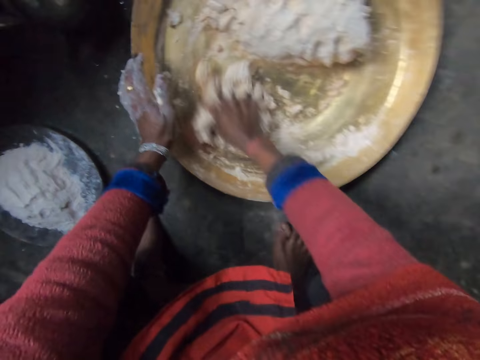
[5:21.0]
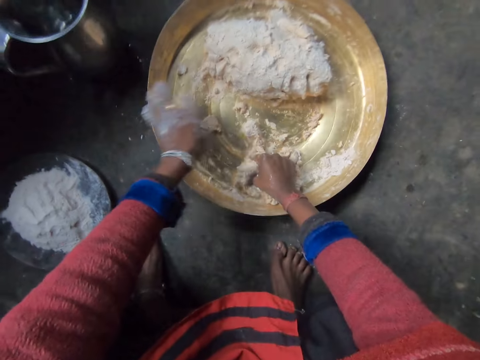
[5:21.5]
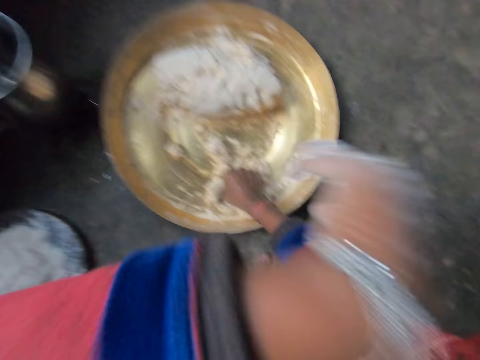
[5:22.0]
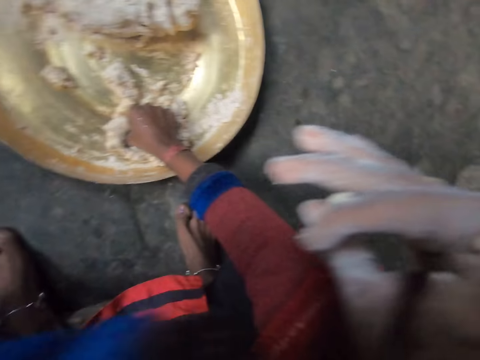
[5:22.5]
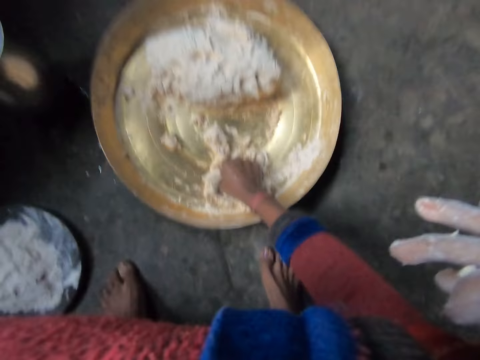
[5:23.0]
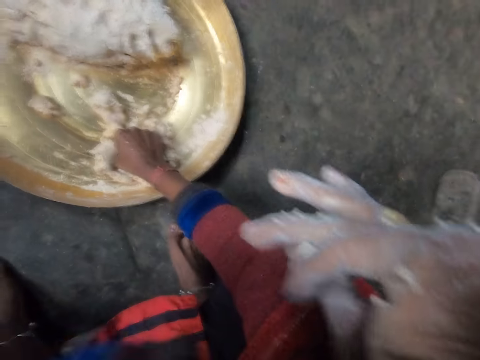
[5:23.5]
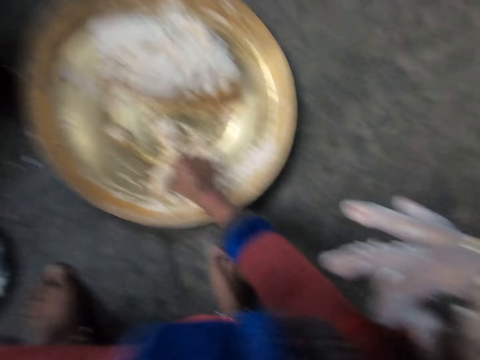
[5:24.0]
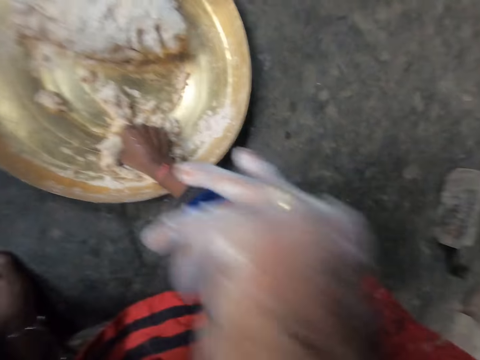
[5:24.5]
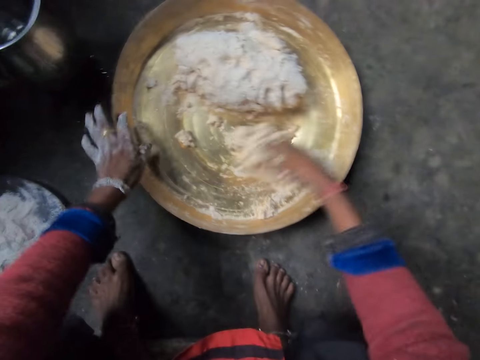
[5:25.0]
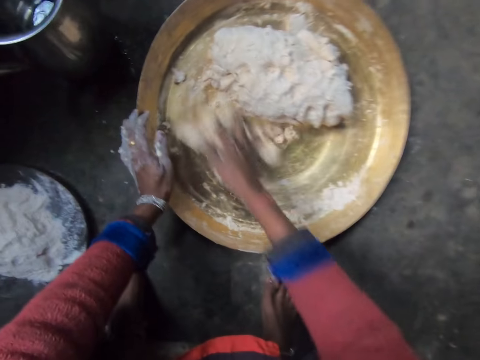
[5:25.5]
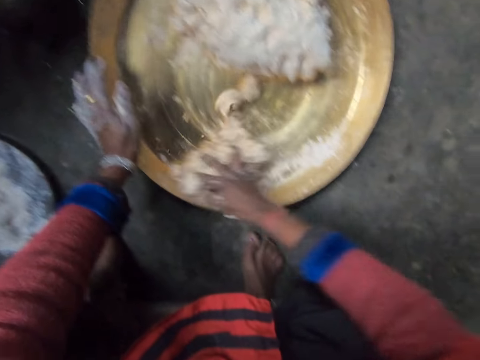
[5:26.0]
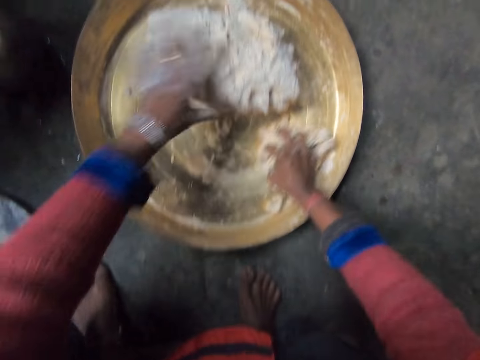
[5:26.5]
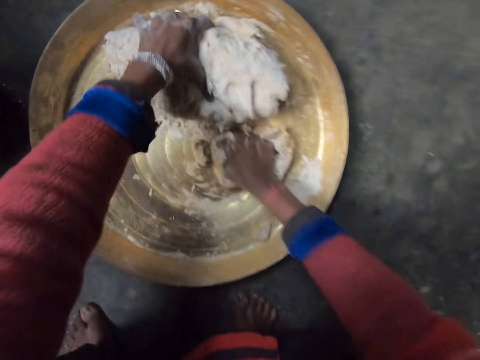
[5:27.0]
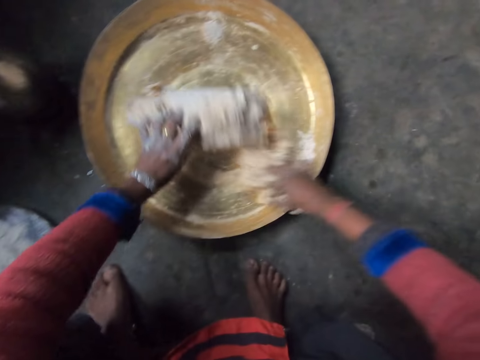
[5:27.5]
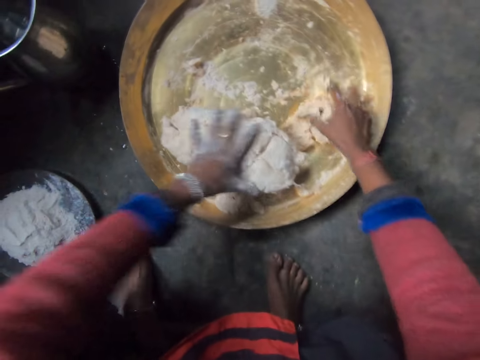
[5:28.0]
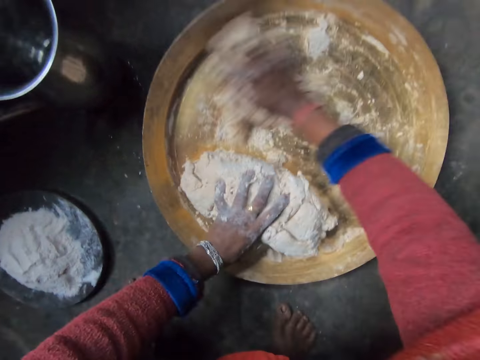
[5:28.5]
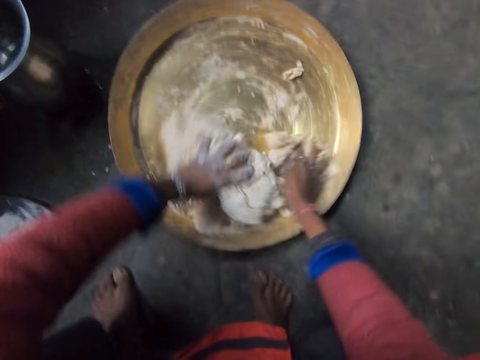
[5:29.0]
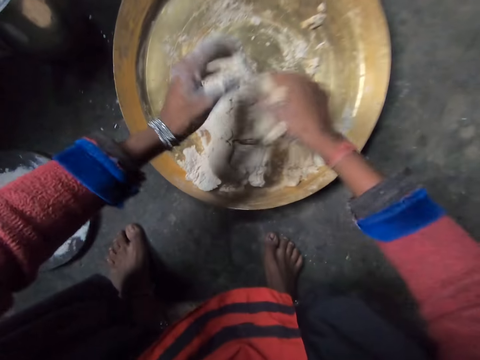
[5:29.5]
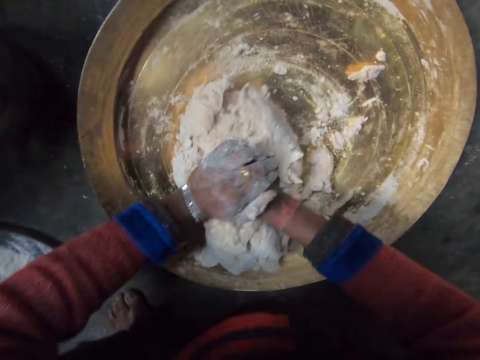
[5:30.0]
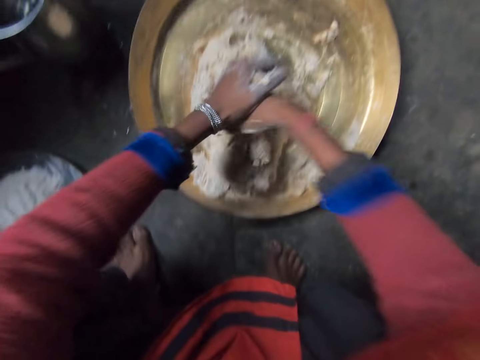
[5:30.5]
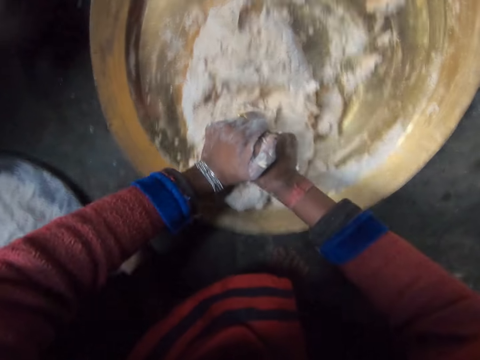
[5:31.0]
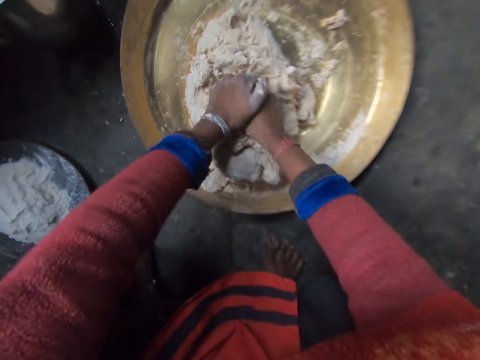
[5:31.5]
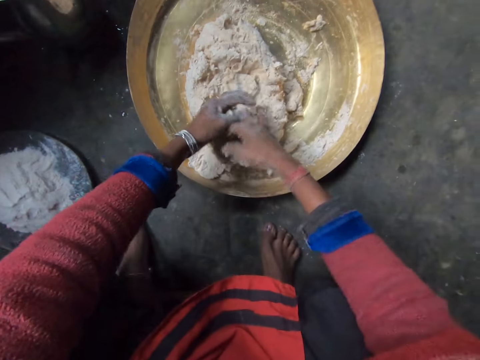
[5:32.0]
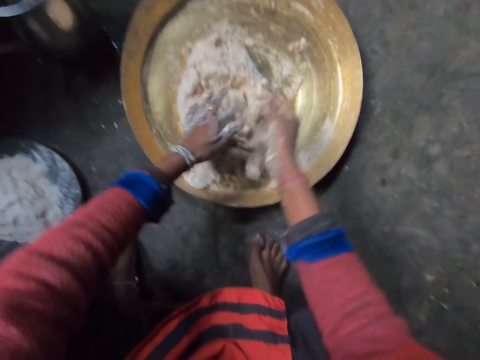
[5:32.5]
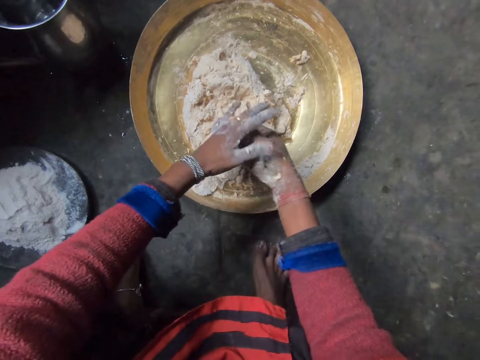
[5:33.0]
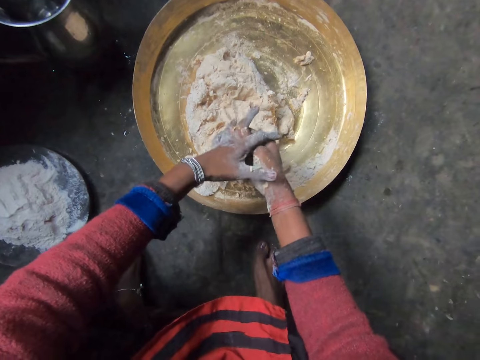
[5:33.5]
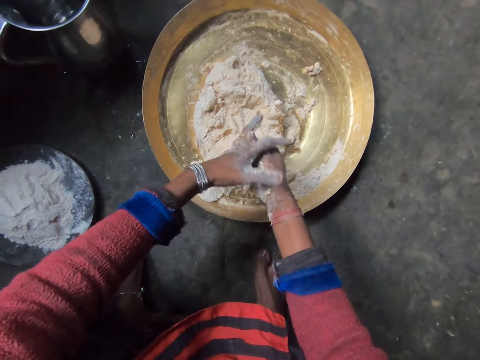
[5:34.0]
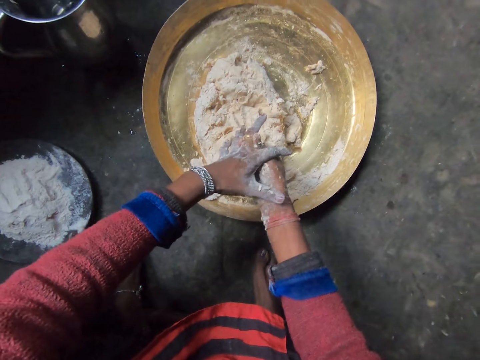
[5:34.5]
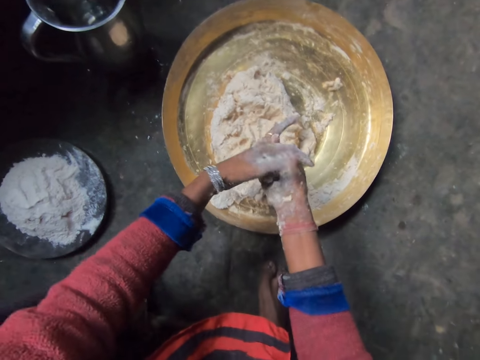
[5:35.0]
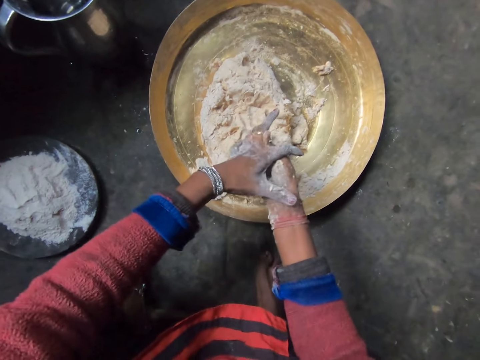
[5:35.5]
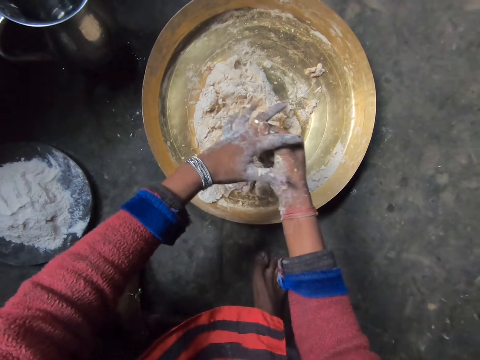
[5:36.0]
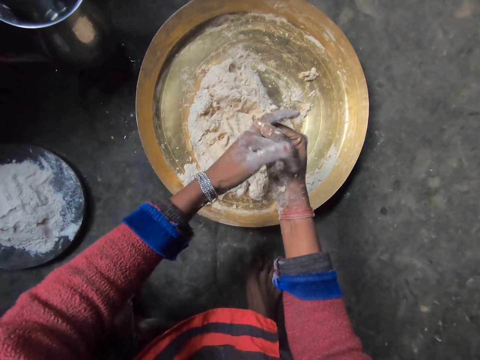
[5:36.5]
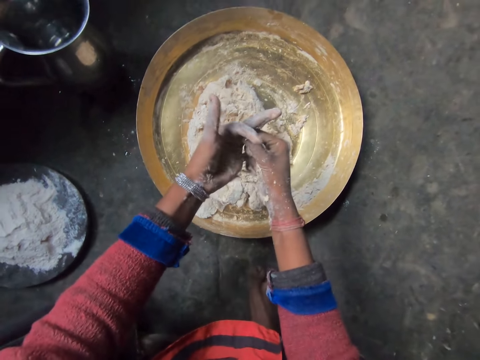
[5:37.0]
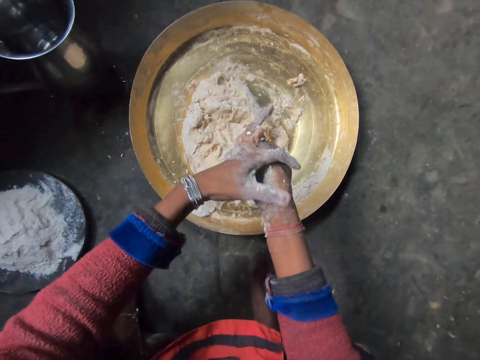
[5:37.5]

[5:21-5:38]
The camera wearer cleans her face with her left hand. She pulls her hand off the tray and holds something with her hand. She places her left hand on the edge of the tray. She pulls her hand off something. She kneads flour in the tray with her right hand. She holds the tray with her hand and mixes the dough with her hand. She moves the flour dough backward in the tray with her left hand. She pulls her hand off the tray and holds the dough with her hand. She kneads the flour in the tray with her hands. She rubs the dough on the tray. She kneads the dough. She removes a ring on her left hand with her right hand. She removes dough from her hand.

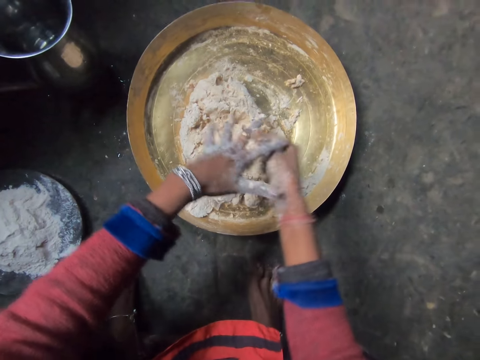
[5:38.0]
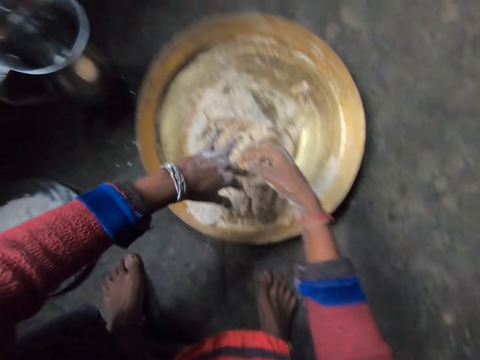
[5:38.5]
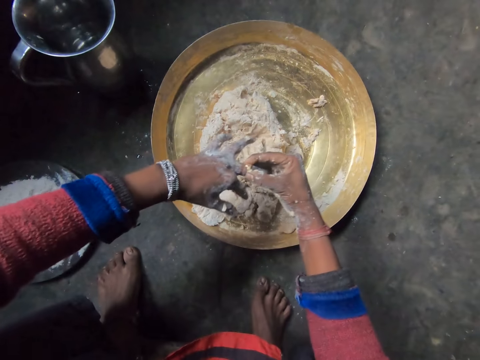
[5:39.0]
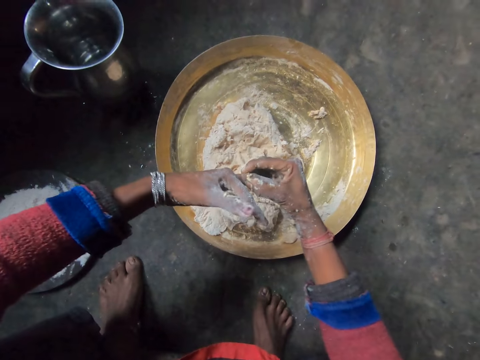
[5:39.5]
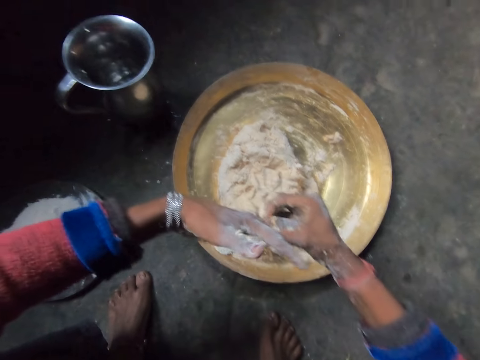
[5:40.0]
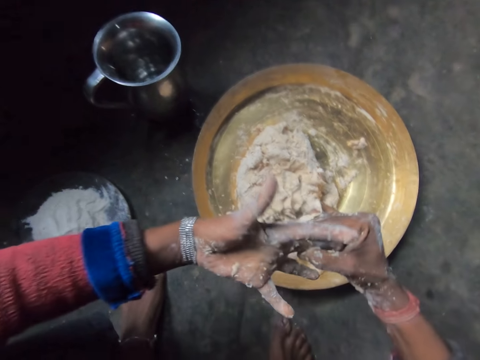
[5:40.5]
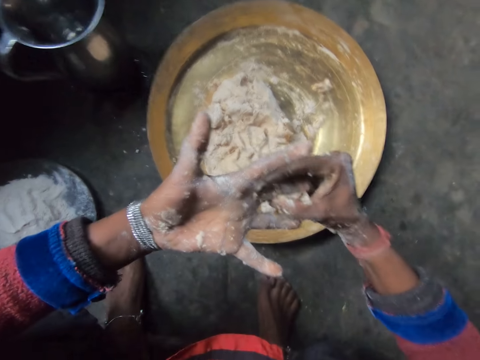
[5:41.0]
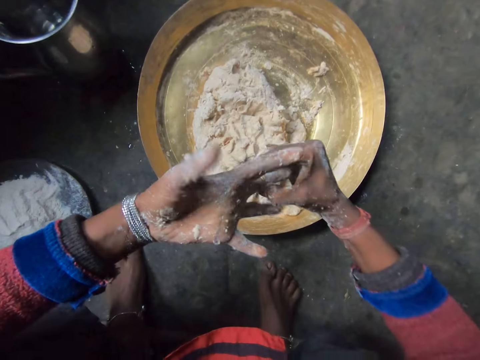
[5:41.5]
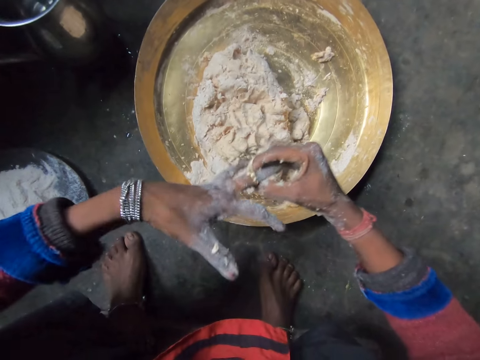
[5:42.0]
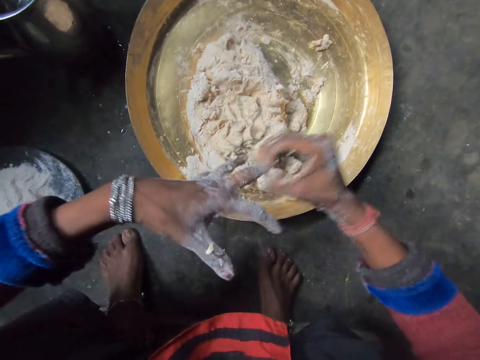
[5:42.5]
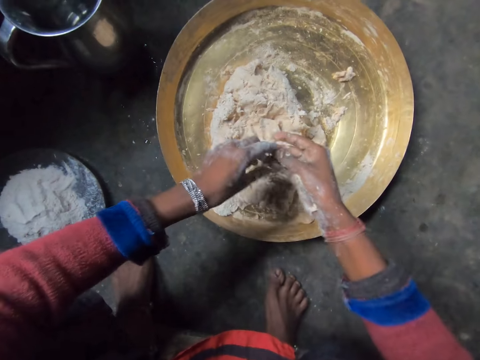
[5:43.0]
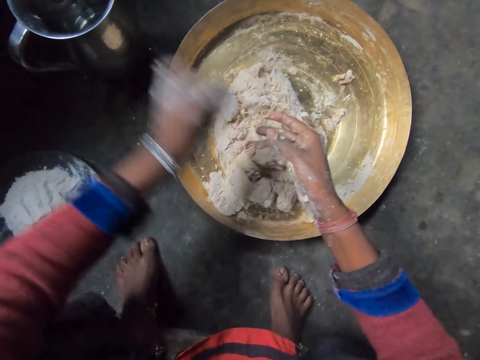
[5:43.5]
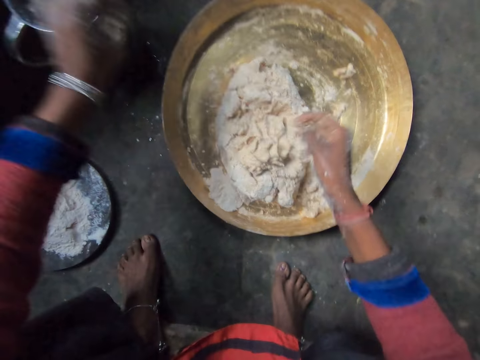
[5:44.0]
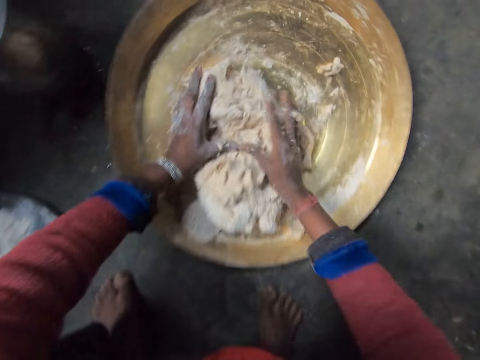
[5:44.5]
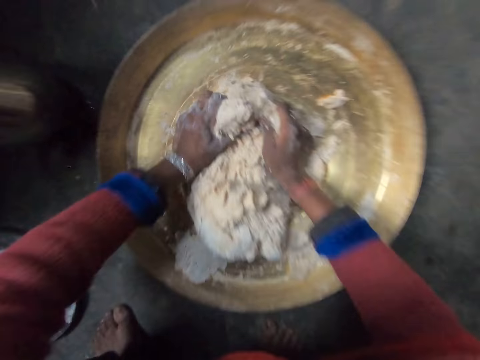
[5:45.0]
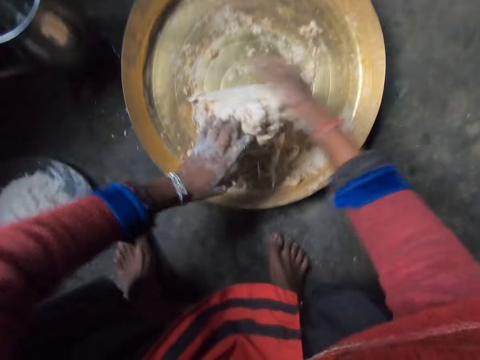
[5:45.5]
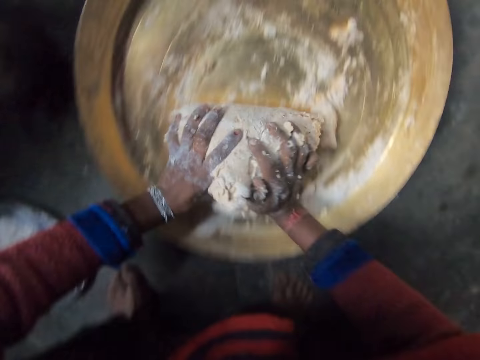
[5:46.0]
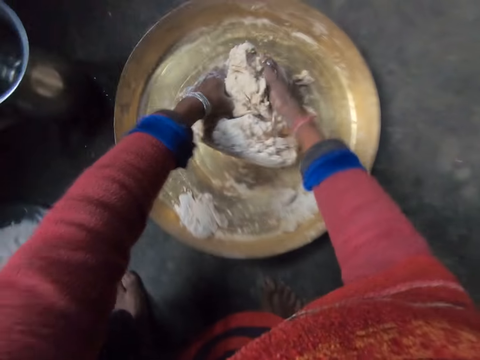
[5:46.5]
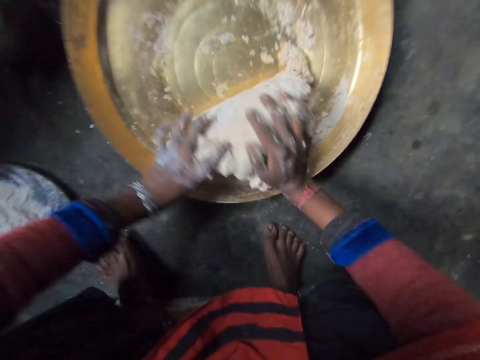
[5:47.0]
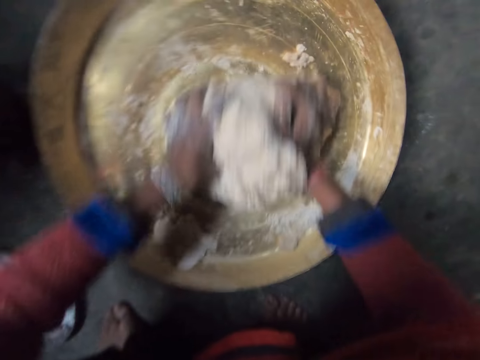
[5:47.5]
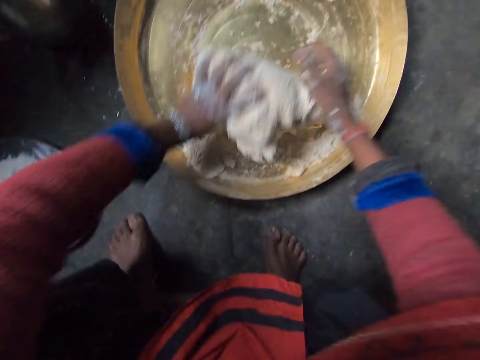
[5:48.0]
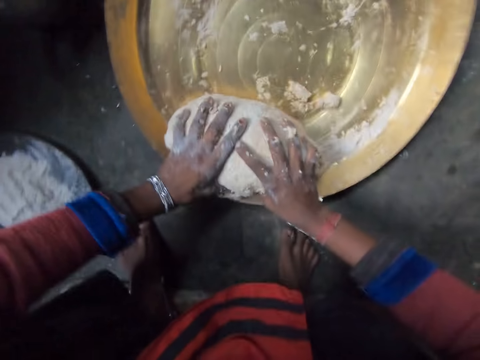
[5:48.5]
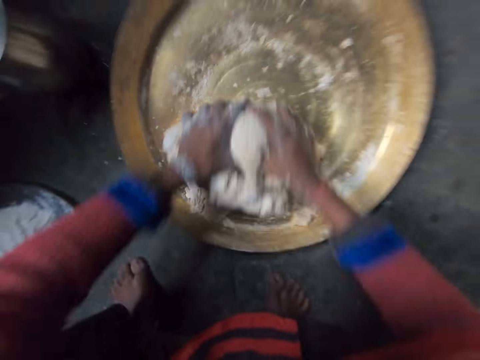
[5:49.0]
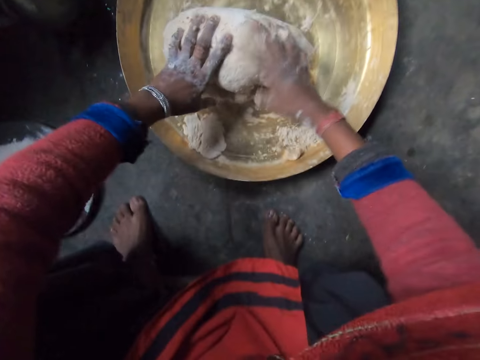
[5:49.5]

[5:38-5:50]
The camera wearer removes a ring from her finger. She holds the ring with both hands. She picks the ring from her hand. She drops the ring into the container of water with her left hand. She kneads flour in the tray with her hands. She packs the flour in the tray with her right hand.
